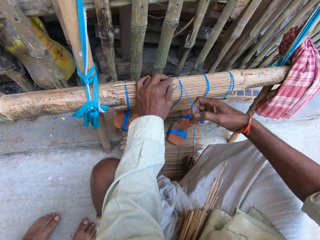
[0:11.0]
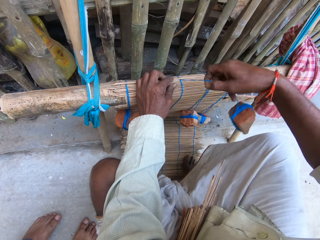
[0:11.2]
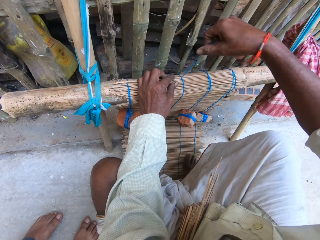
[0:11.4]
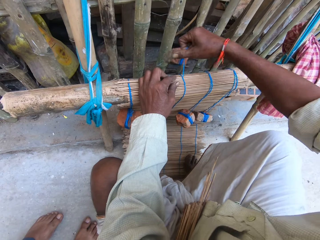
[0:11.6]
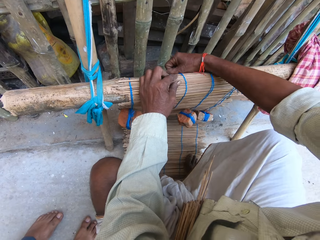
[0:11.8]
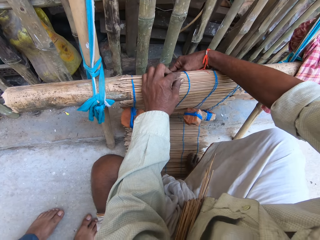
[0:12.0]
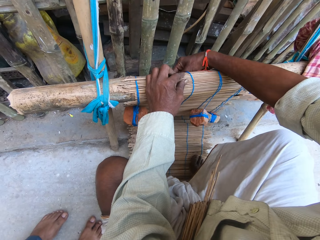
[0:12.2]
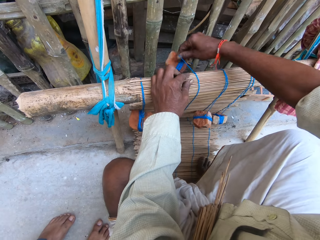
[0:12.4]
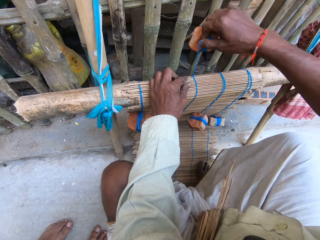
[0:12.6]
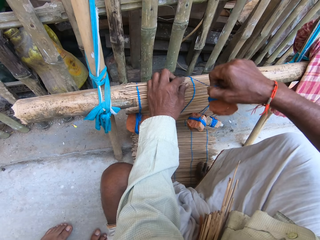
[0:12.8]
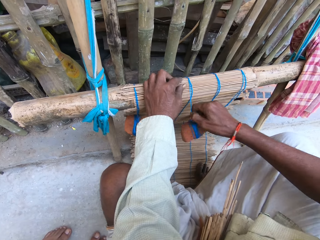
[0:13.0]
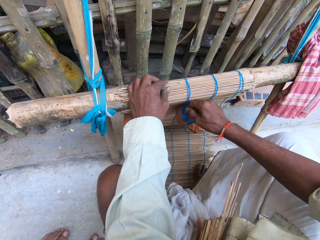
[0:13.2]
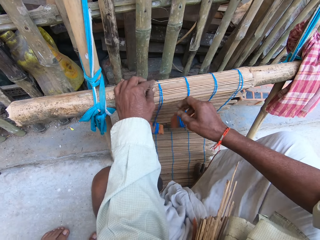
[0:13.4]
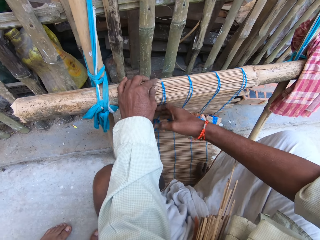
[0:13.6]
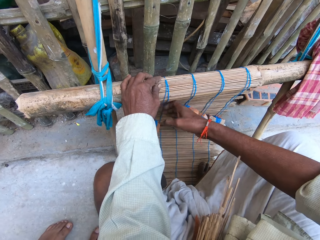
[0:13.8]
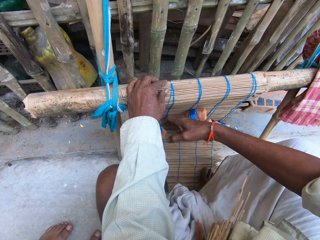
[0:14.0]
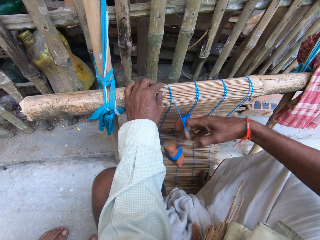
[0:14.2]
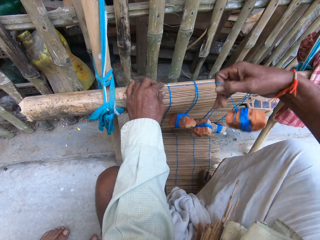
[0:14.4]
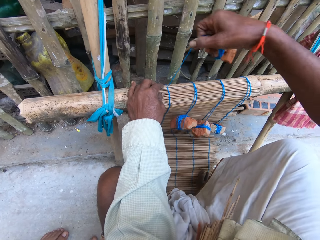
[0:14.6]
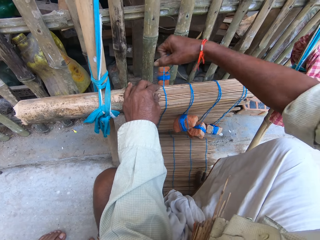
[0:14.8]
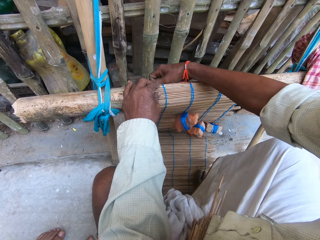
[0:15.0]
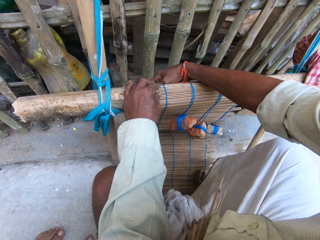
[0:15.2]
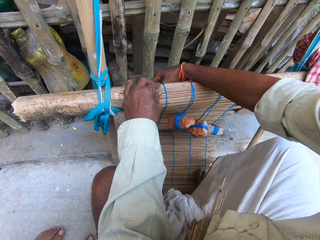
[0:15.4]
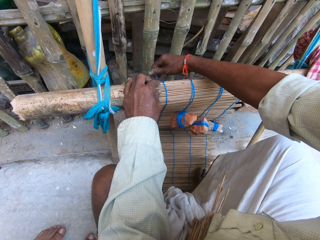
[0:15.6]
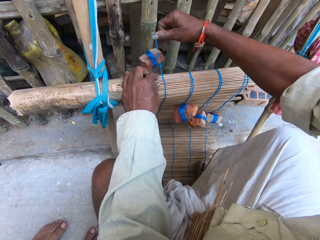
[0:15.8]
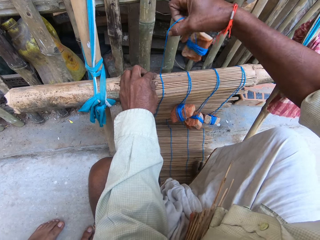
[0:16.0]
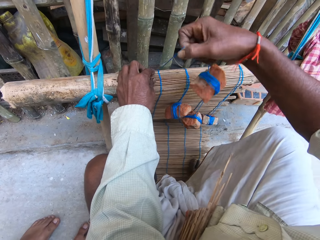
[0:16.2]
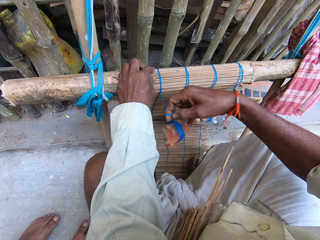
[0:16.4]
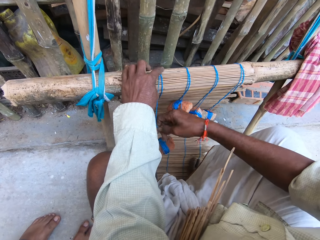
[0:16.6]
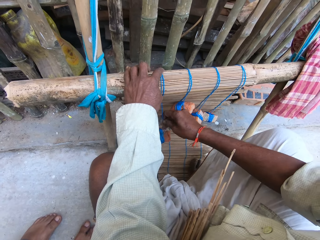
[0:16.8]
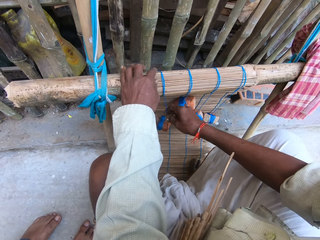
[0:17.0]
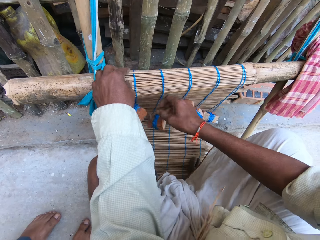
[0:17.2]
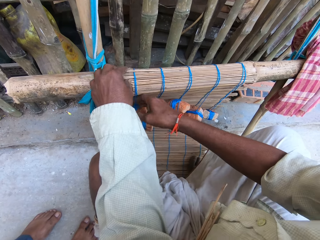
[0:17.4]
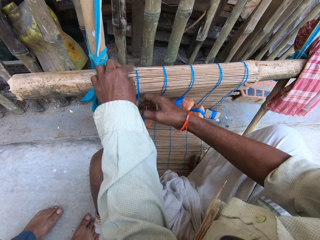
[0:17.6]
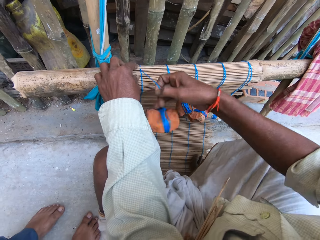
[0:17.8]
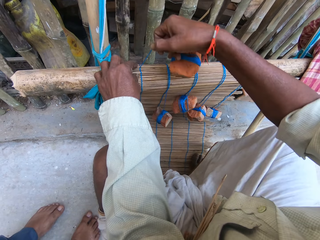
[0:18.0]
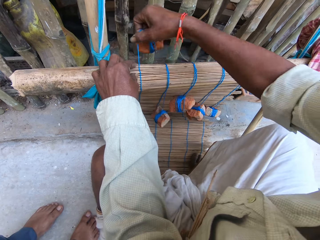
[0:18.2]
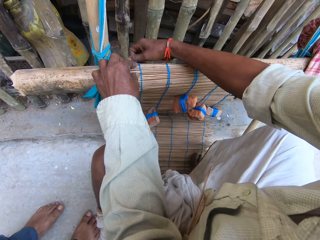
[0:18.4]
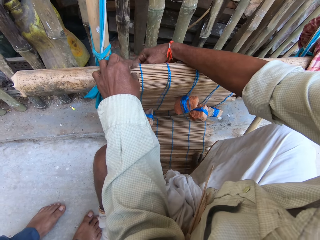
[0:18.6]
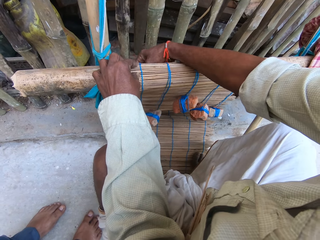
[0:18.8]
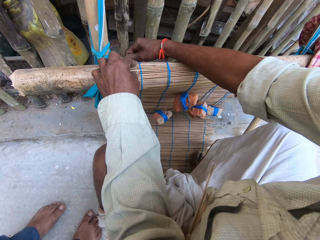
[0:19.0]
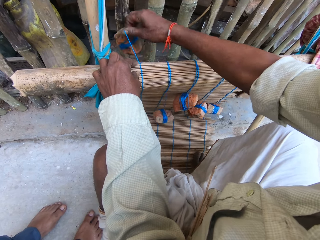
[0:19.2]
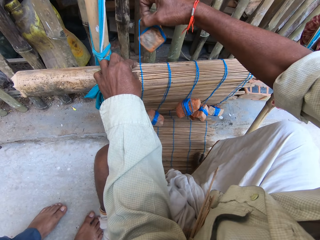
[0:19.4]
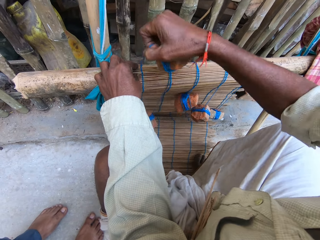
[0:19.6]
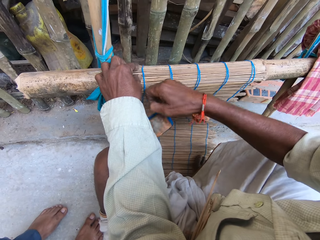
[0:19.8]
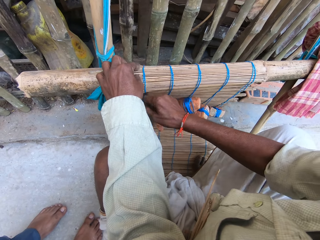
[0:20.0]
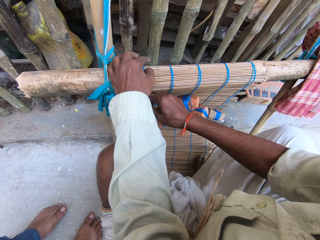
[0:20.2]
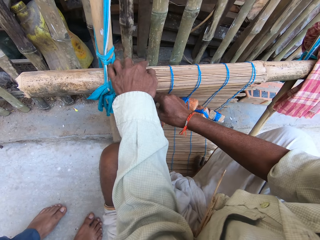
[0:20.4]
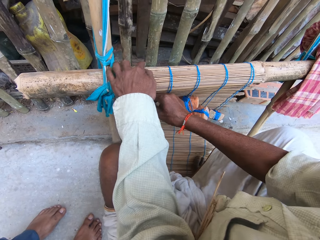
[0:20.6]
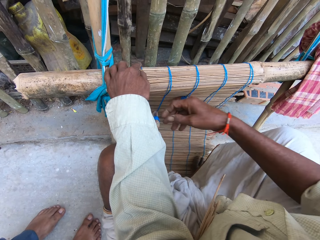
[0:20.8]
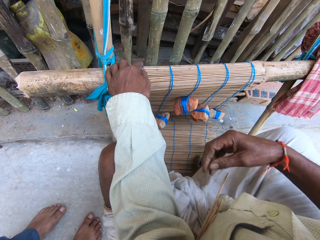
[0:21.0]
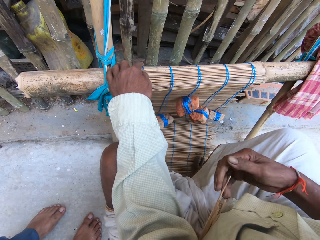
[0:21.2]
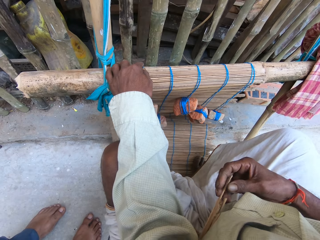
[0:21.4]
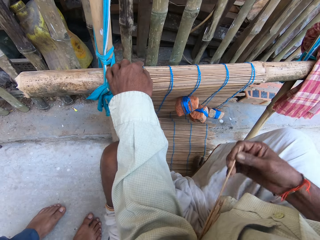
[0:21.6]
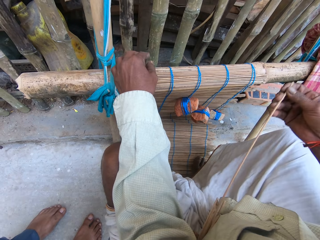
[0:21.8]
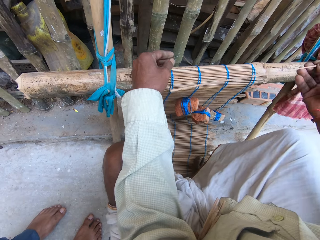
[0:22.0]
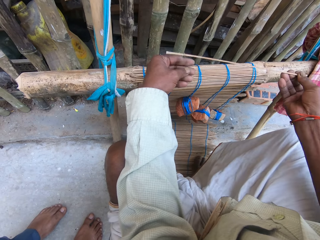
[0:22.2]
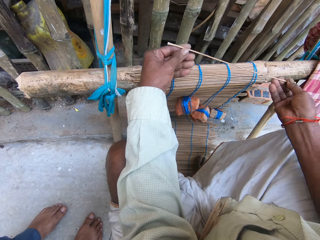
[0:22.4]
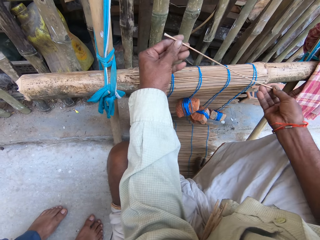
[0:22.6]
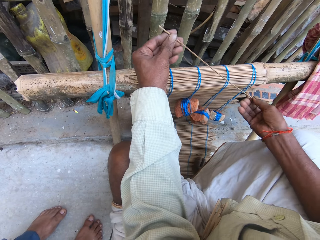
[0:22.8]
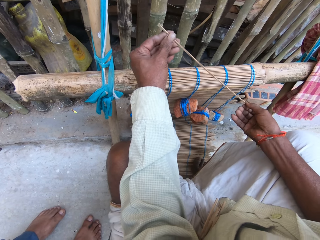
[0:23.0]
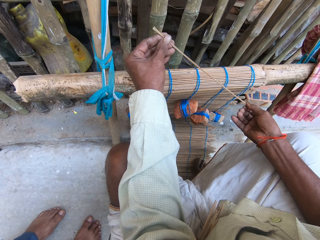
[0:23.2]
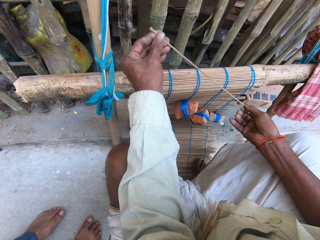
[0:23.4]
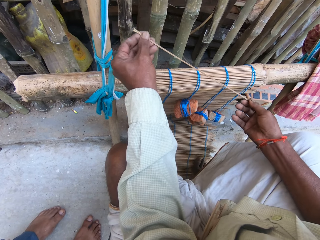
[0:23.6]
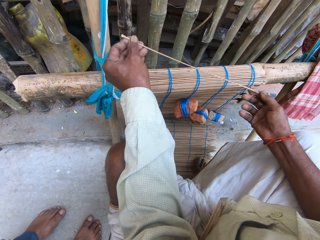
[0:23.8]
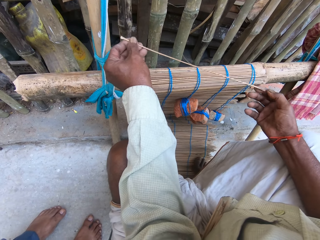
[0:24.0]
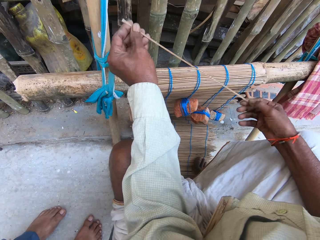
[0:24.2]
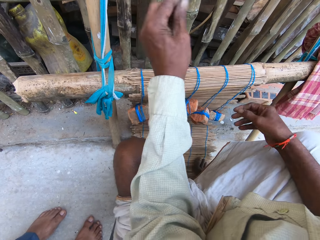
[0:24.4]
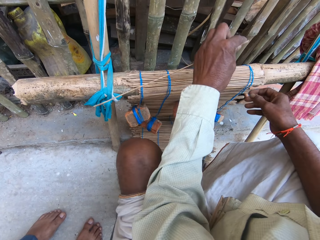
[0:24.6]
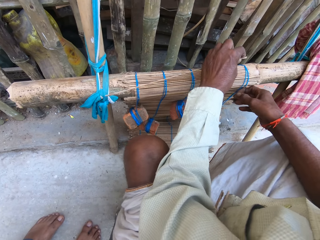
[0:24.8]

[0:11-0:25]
The camera wearer moves his hand. He weaves the mat with another thread in his right hand. He ties a stick in the wood with a rope. He moves his hand again. He ties the stick in the wood with a rope again. He weaves the mat with another thread in his right hand again. He moves his hand again. He weaves the mat with another thread in his right hand again. He moves his hand again. He pulls out another stick with his right hand.

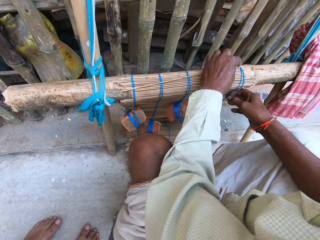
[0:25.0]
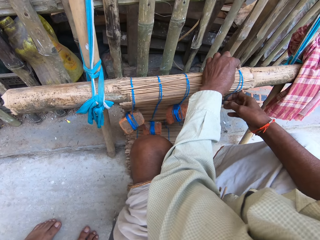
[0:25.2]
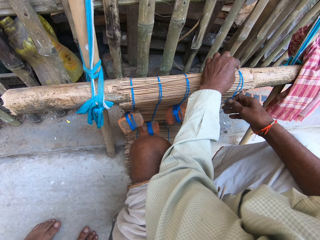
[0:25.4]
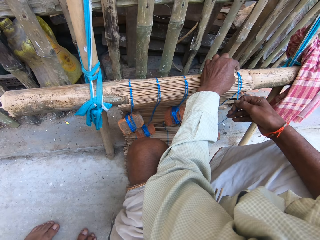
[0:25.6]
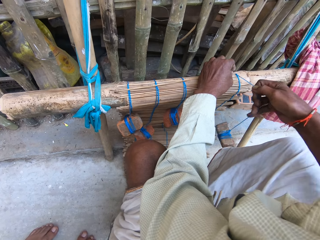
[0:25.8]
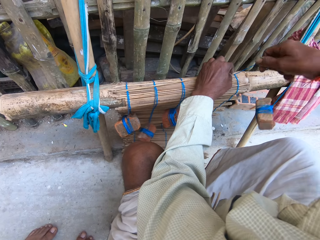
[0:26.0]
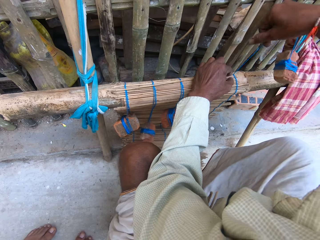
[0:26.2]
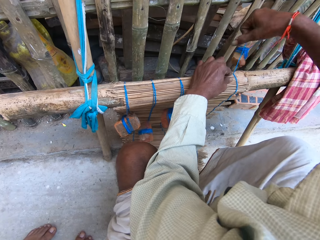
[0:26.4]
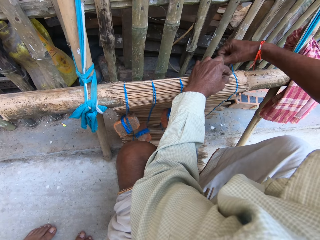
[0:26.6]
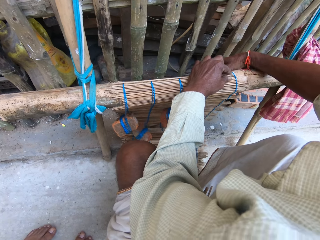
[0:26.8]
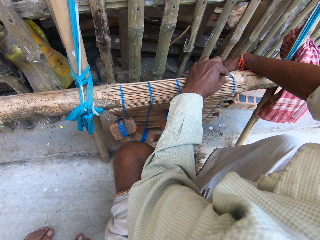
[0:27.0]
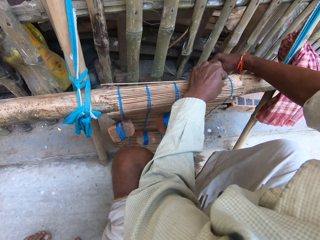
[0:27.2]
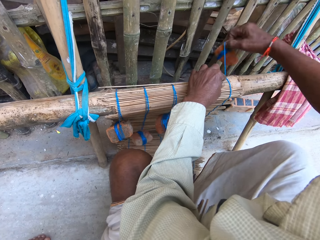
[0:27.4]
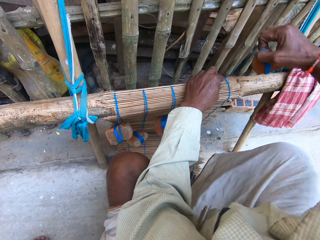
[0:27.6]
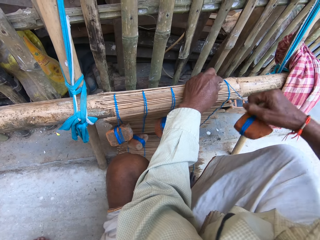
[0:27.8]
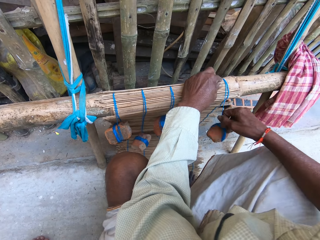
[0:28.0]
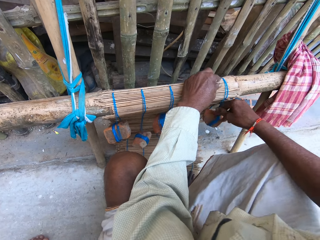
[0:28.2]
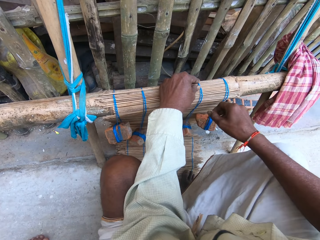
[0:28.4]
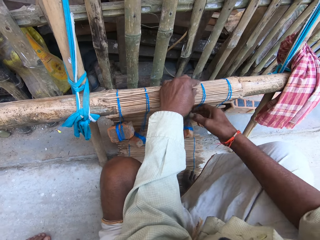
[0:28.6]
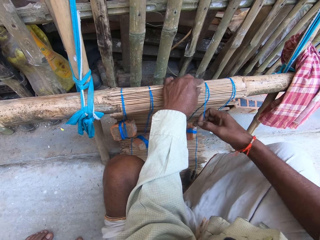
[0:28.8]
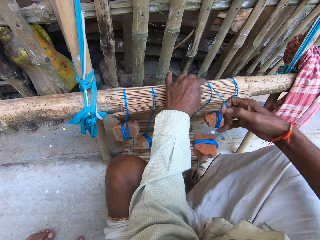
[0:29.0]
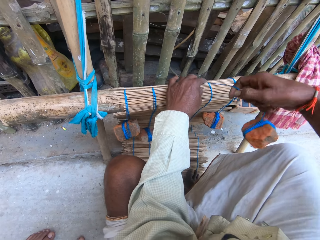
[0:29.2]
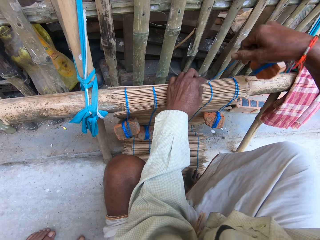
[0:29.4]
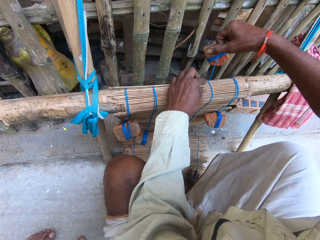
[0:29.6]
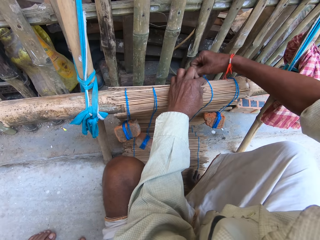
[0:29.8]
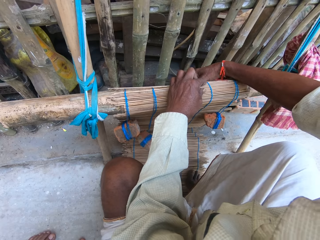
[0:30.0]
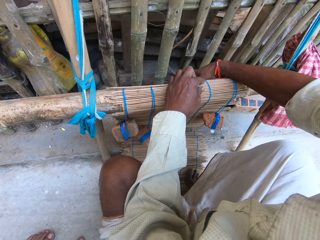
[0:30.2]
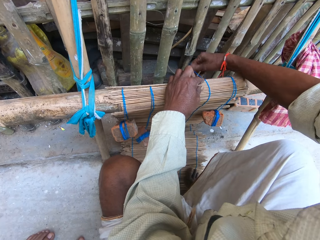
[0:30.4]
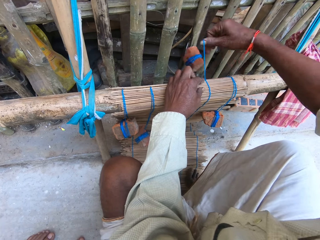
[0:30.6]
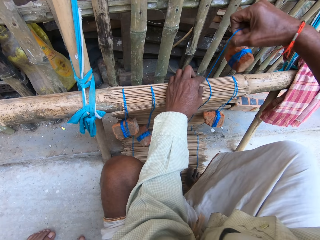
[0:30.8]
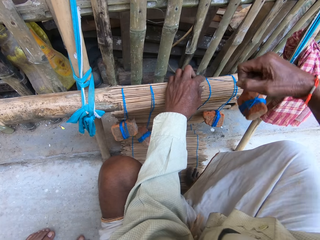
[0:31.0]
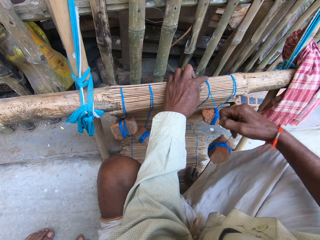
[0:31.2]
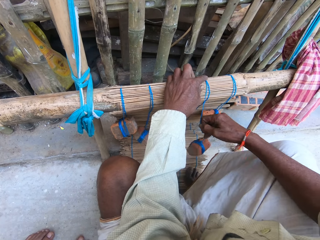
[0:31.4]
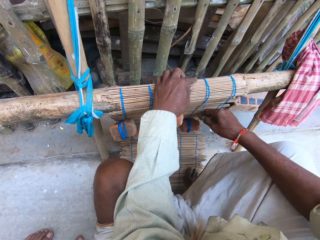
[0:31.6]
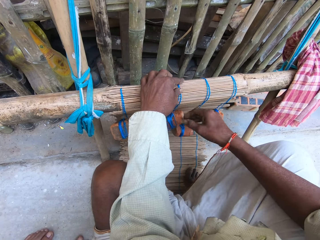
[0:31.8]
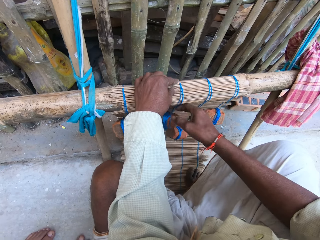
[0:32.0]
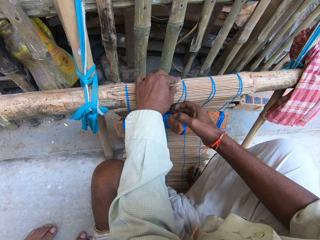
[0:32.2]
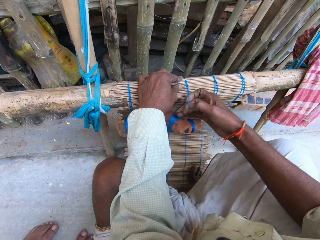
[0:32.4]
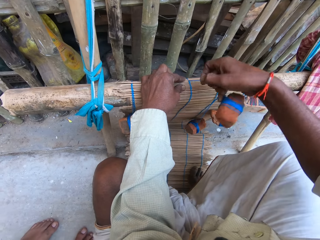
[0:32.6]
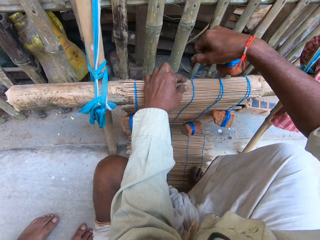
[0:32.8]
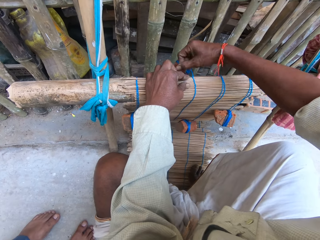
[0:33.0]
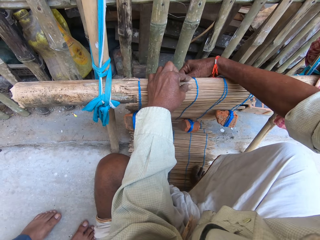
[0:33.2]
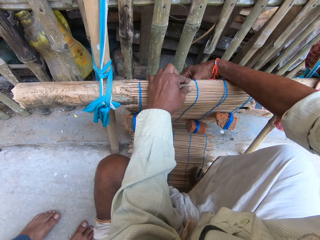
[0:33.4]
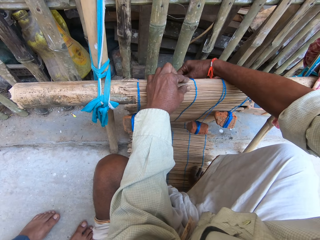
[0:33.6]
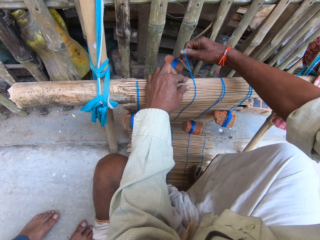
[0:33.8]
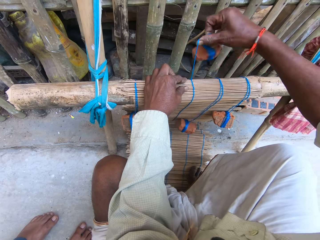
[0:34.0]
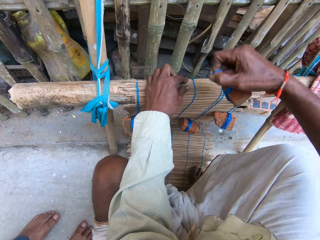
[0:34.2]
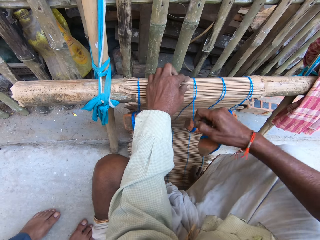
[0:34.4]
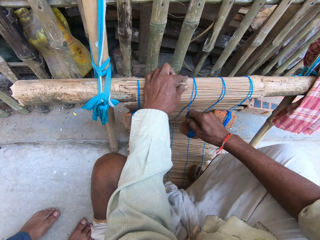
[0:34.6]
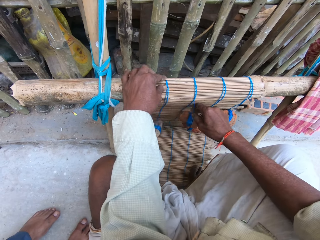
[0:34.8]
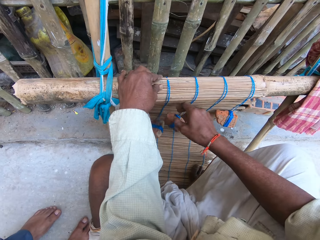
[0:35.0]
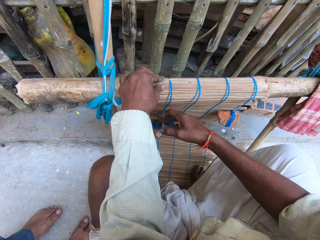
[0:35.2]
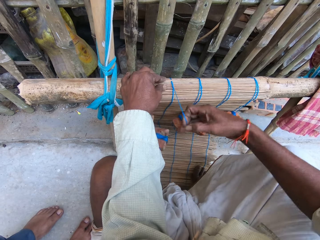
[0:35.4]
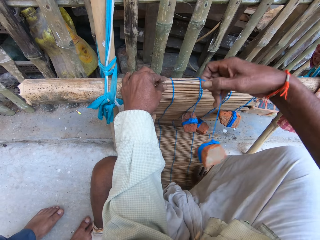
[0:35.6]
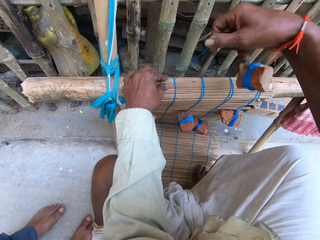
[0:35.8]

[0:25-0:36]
The camera wearer places the second stick with his left hand on the wood. He weaves the mat with the first thread in his right hand. He ties the wood with a rope. He interacts with a man. He turns the tied stone. He weaves the mat with the second thread in his right hand. He turns the tied stone again. He weaves the mat with the third thread in his right hand. He turns the tied stone again. He moves his hand.
